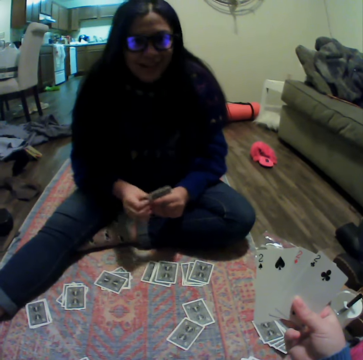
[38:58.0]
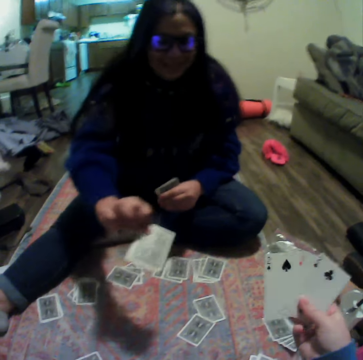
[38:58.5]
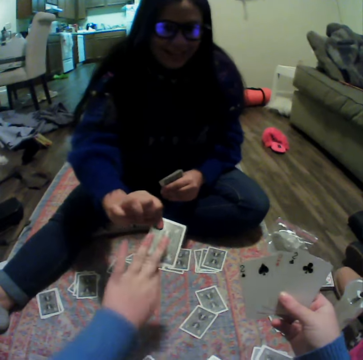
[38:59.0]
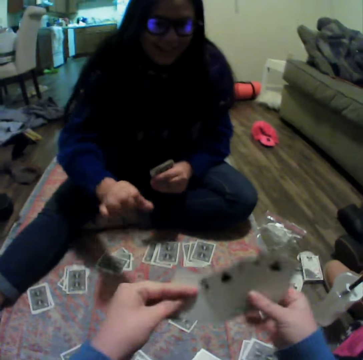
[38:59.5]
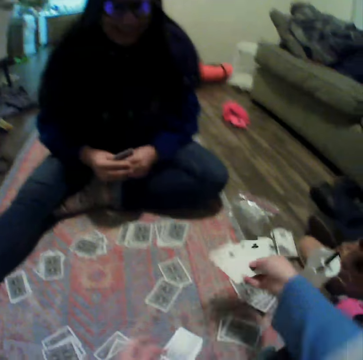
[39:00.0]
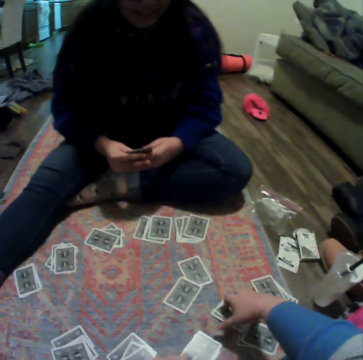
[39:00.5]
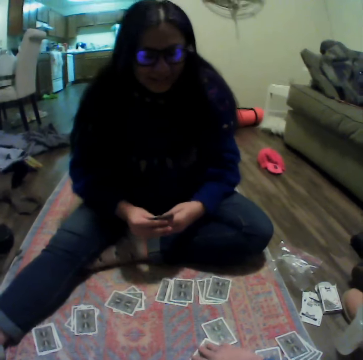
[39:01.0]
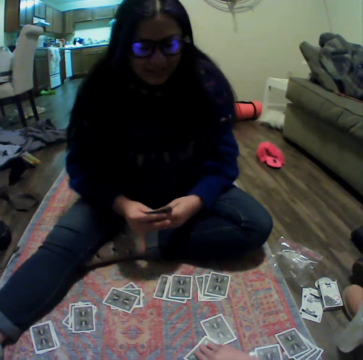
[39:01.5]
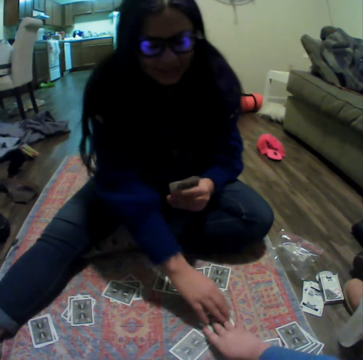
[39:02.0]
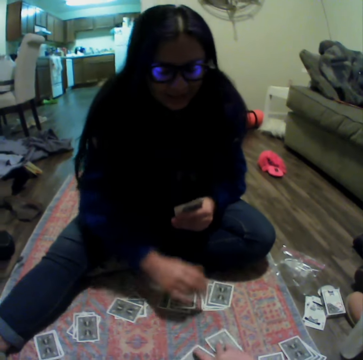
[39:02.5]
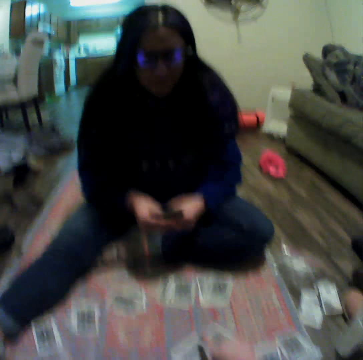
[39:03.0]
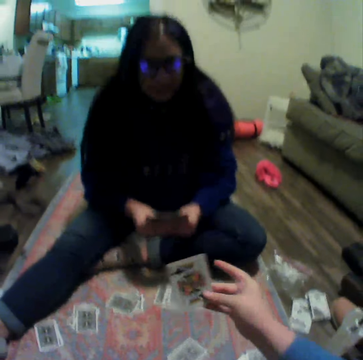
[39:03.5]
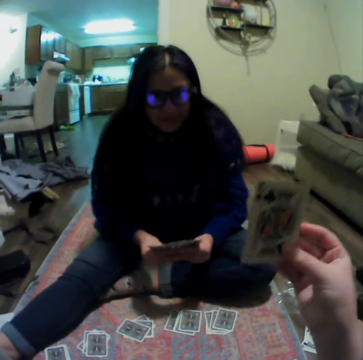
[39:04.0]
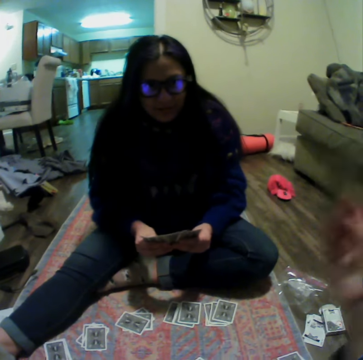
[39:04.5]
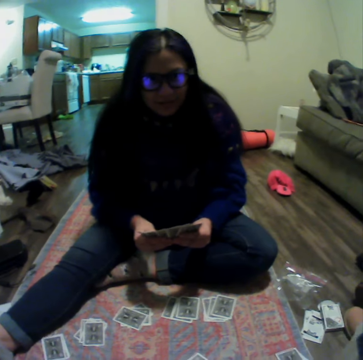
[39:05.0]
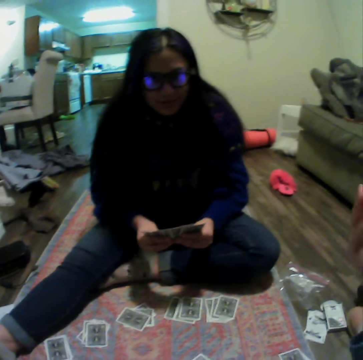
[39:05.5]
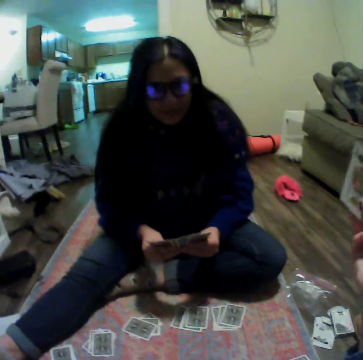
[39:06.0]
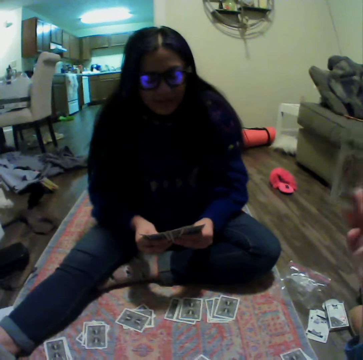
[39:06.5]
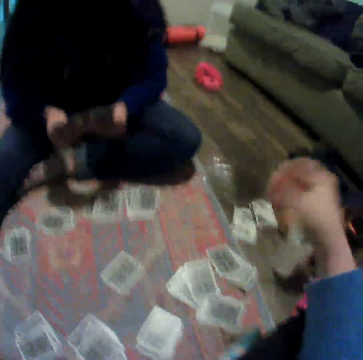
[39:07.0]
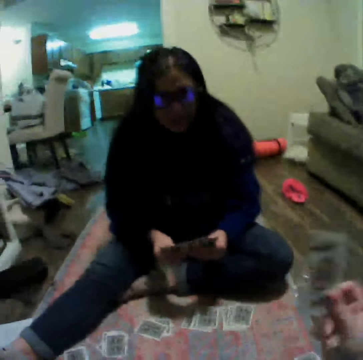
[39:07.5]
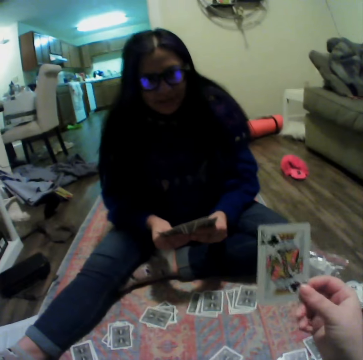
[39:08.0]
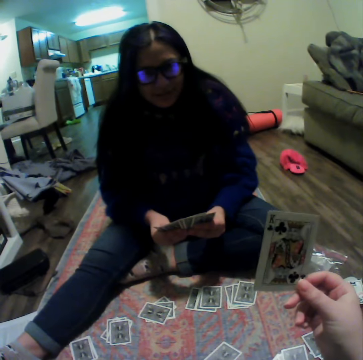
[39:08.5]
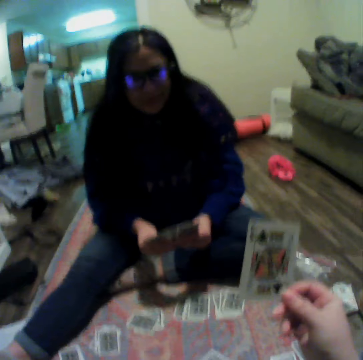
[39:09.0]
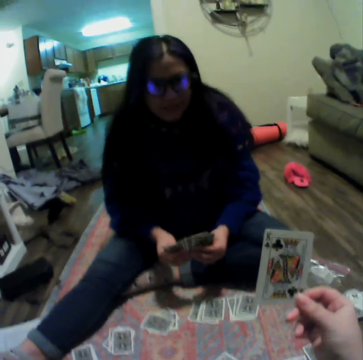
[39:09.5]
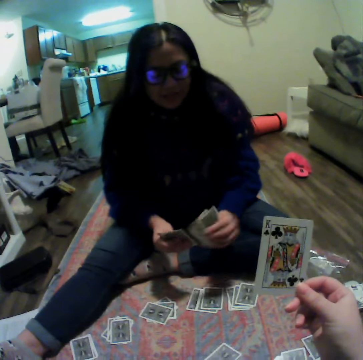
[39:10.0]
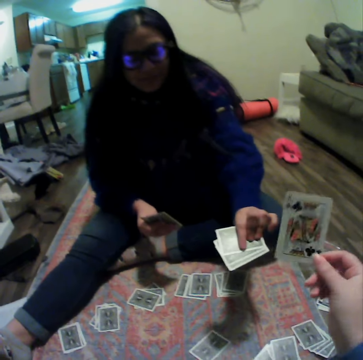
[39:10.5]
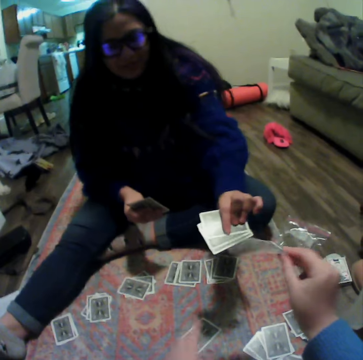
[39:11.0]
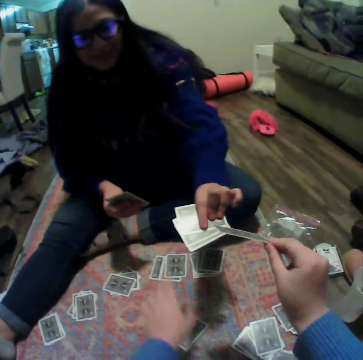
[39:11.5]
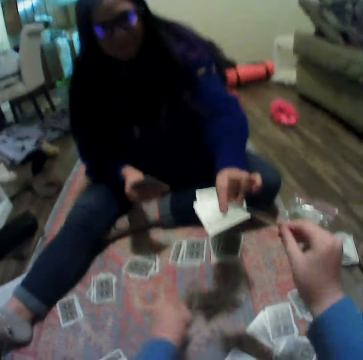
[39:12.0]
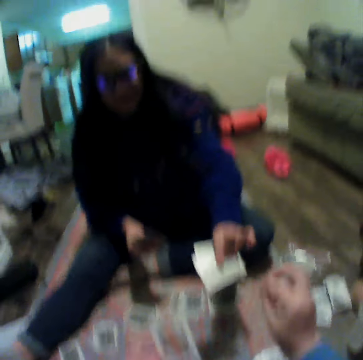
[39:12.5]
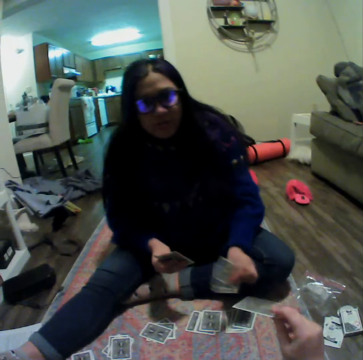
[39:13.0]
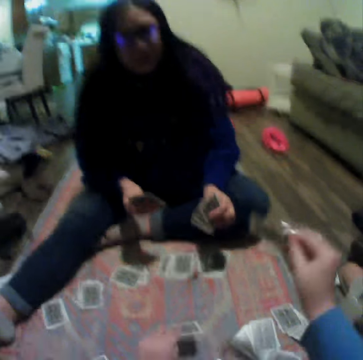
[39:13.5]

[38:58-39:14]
A woman hands over a card to the camera wearer. The camera wearer gets the card from the woman. They place the card on the carpet. The woman moves her hand. The camera wearer picks a card on the carpet and lifts the card. The woman spreads the cards. The camera wearer moves their hand. The woman shows the cards to the camera wearer, and hands over some cards to the camera wearer.

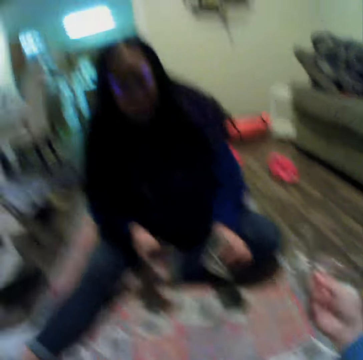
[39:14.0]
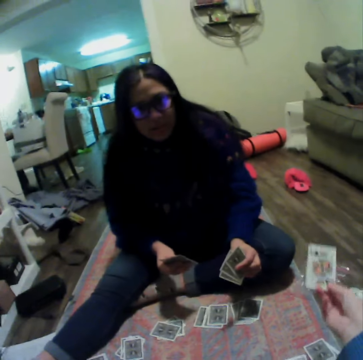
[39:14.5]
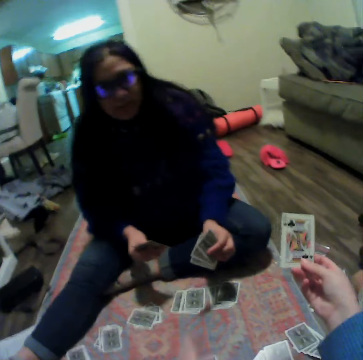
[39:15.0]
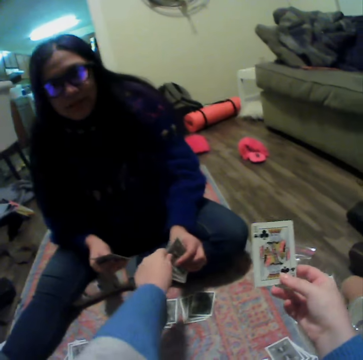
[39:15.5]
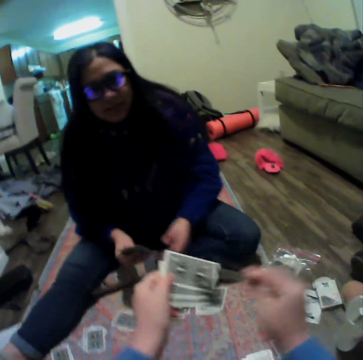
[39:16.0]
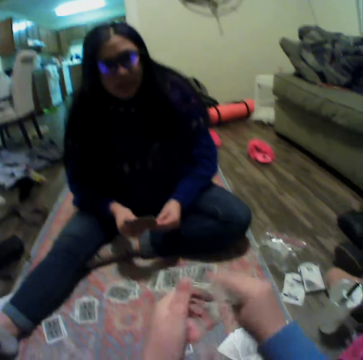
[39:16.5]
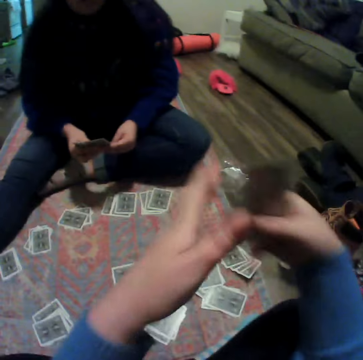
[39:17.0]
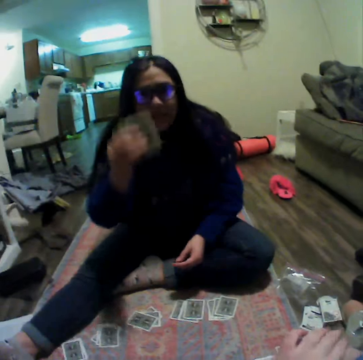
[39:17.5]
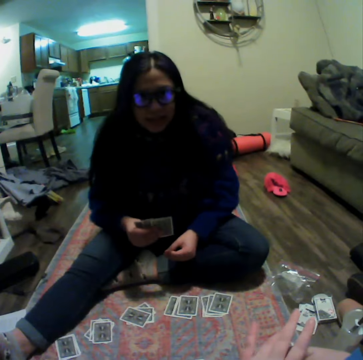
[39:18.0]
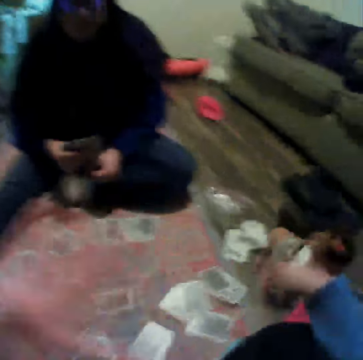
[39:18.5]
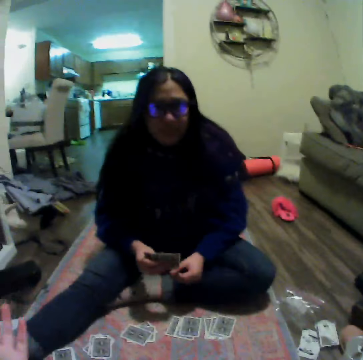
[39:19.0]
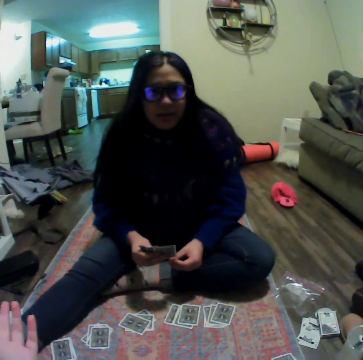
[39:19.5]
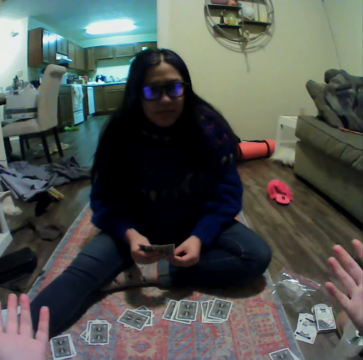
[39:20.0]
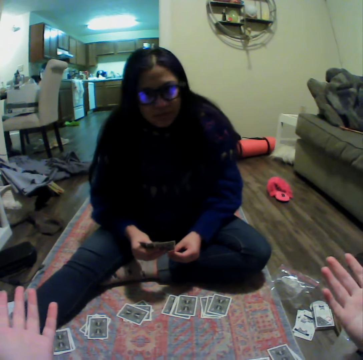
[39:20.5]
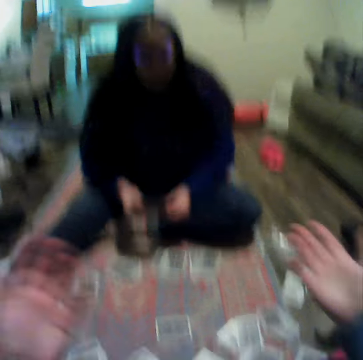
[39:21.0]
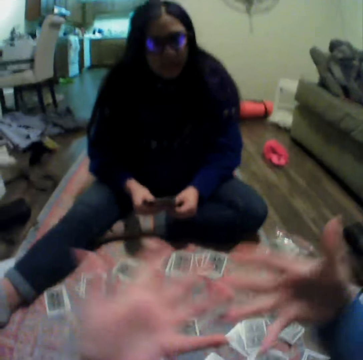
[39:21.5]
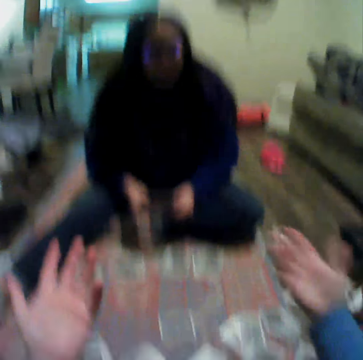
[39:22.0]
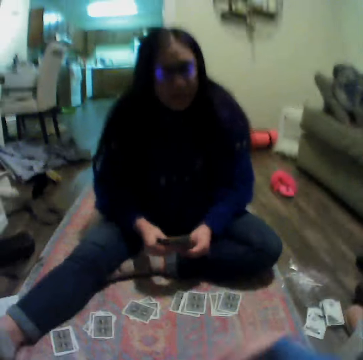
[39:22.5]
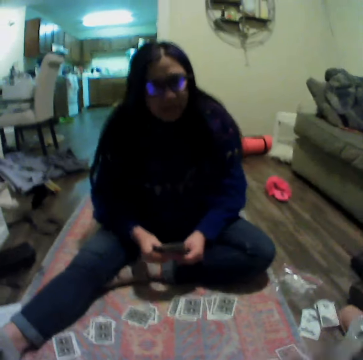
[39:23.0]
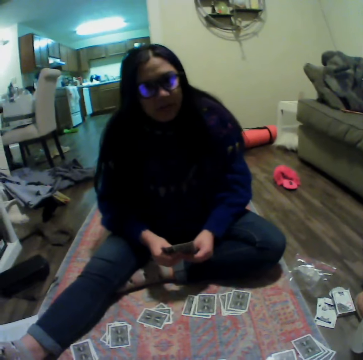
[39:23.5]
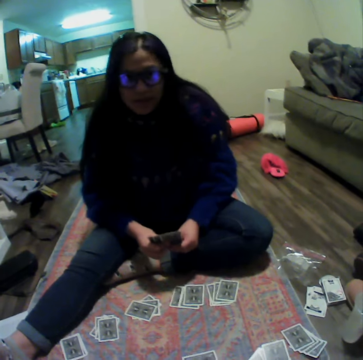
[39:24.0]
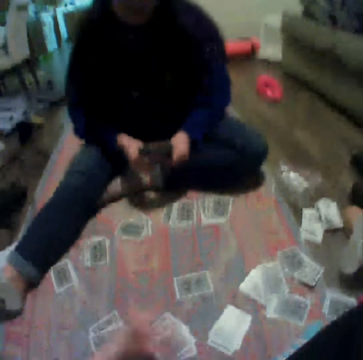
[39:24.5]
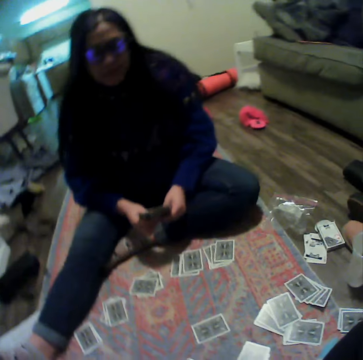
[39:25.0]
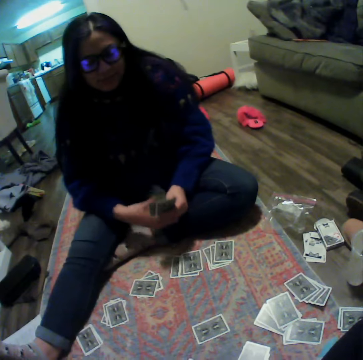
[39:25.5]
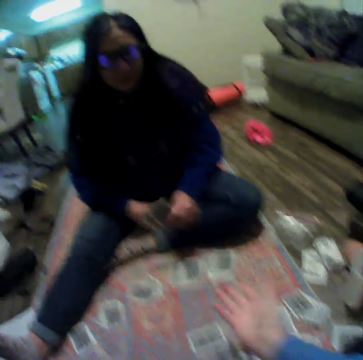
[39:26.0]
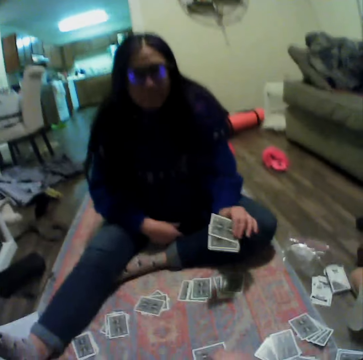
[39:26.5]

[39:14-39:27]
The lady talks to the camera wearer. The camera wearer talks to the lady. She gets a card from the lady. The lady hands cards to the camera wearer. The camera wearer moves her hand. The lady moves her hand. The camera wearer talks to the lady and stretches out her hands. The lady shakes her hand. The camera wearer moves her hand and talks to the lady. The lady talks to the camera wearer.

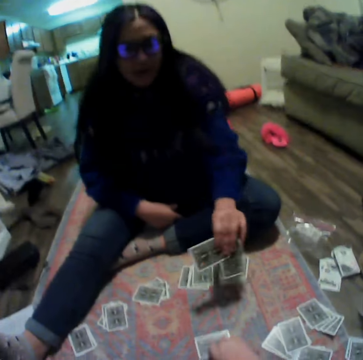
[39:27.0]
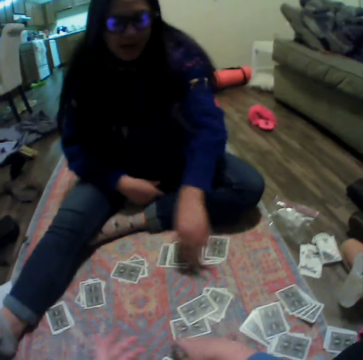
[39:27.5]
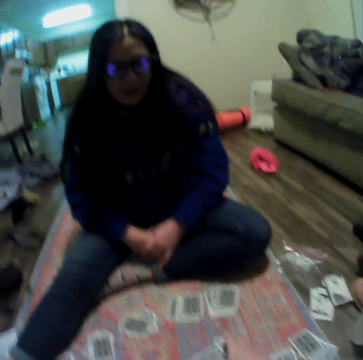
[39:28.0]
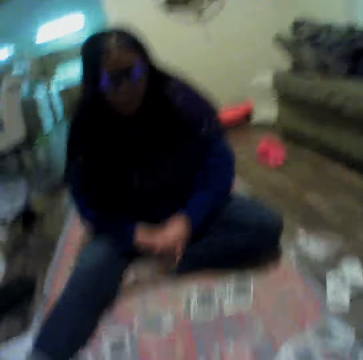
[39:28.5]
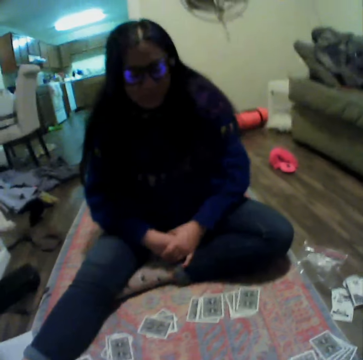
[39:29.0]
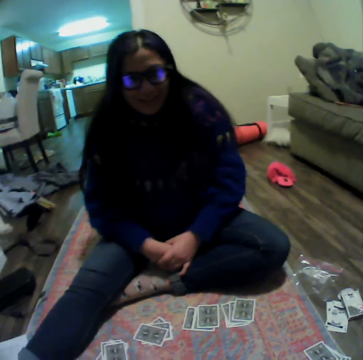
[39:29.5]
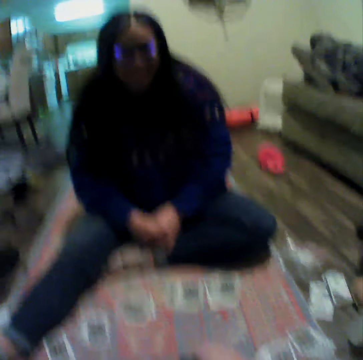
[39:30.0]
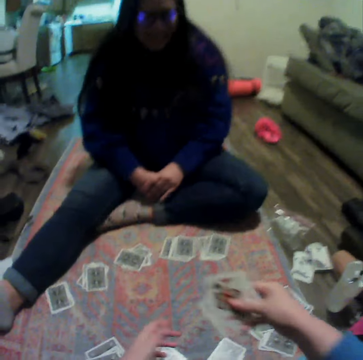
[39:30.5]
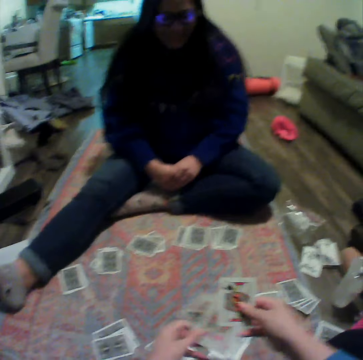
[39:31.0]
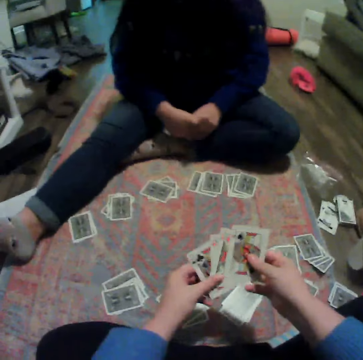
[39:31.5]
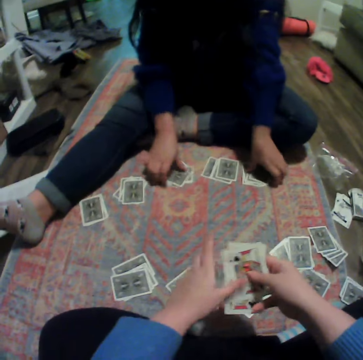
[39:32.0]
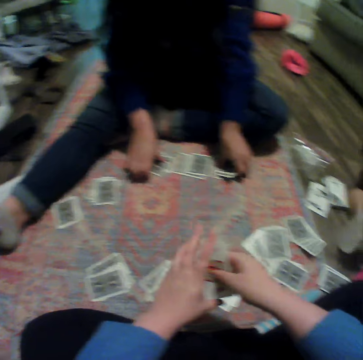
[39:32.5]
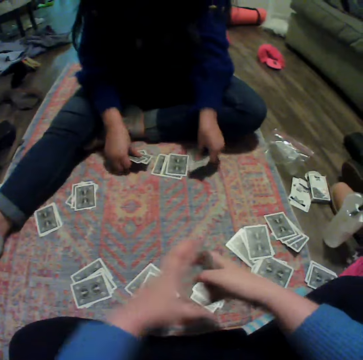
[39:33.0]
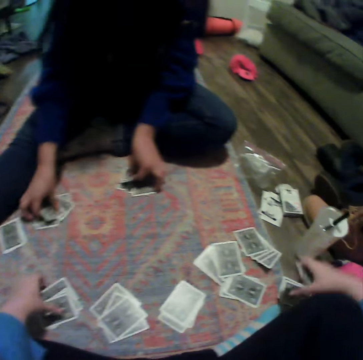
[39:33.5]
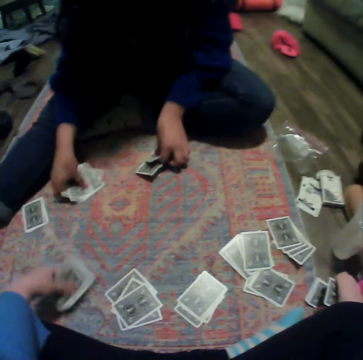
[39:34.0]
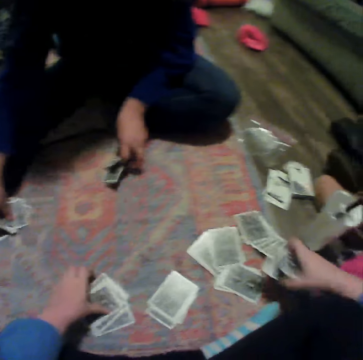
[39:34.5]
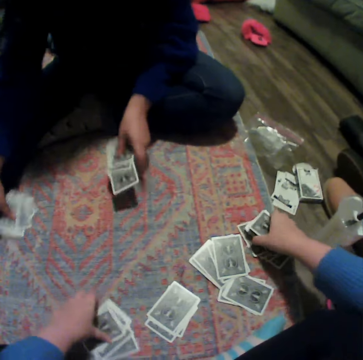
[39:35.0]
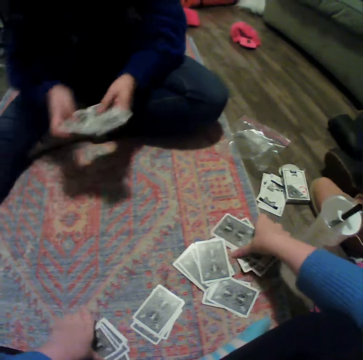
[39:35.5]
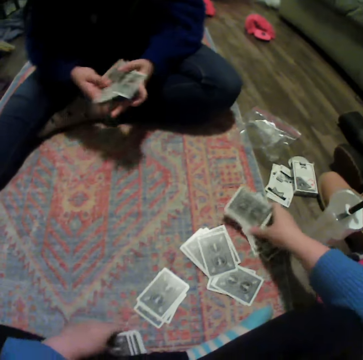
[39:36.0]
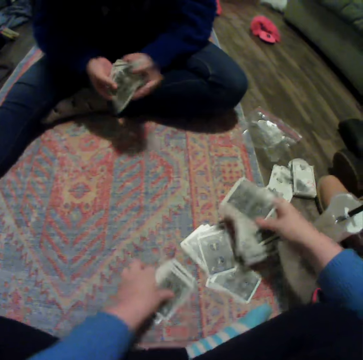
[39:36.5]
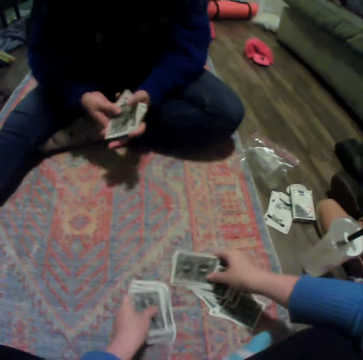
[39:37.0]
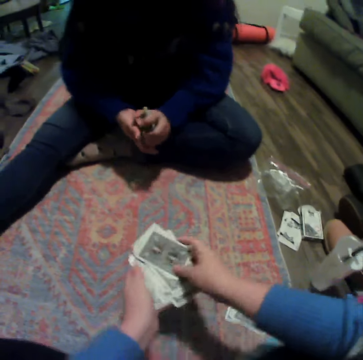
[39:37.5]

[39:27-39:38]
A woman places her cards on the carpet. The camera wearer moves their hand. They pick some cards on the carpet, spread the cards. The woman picks some cards on the carpet. The camera wearer gathers the cards and collects the cards.
